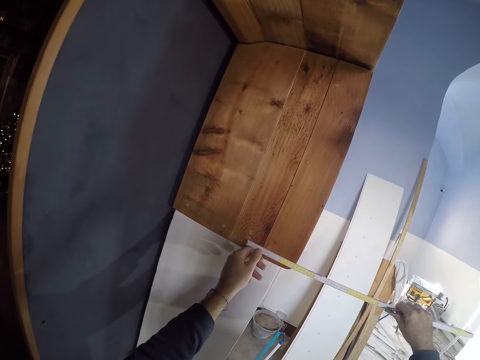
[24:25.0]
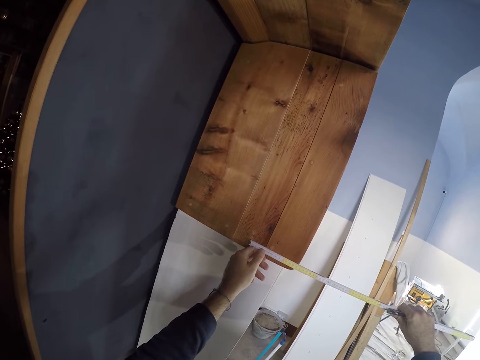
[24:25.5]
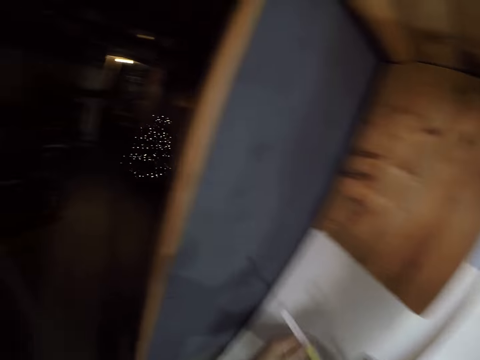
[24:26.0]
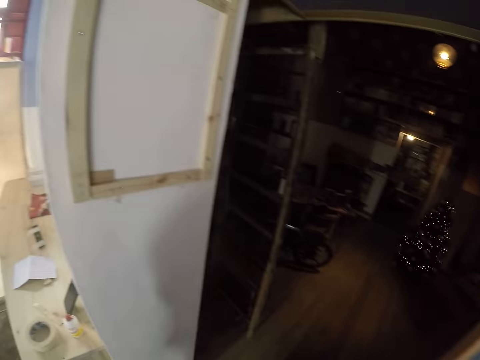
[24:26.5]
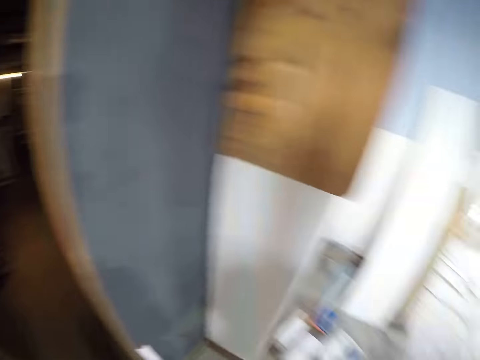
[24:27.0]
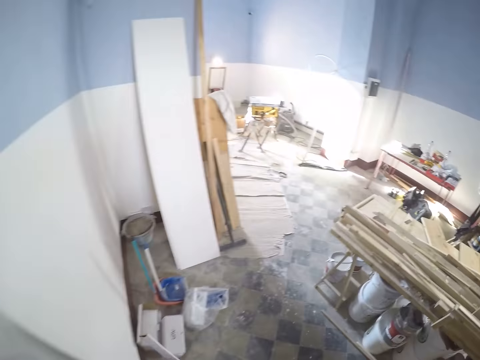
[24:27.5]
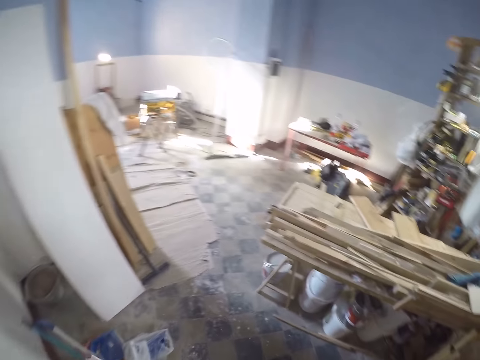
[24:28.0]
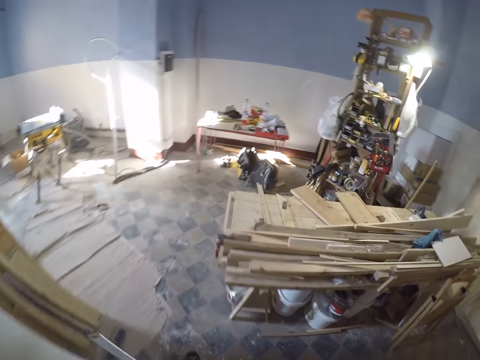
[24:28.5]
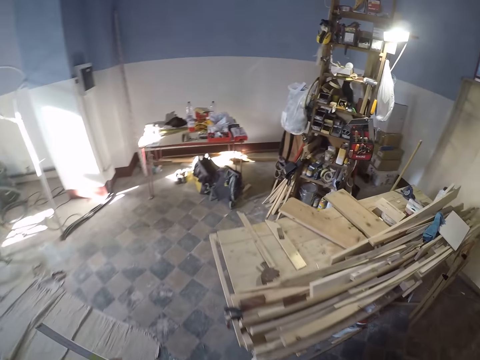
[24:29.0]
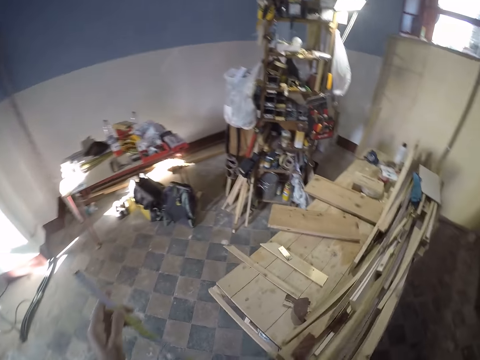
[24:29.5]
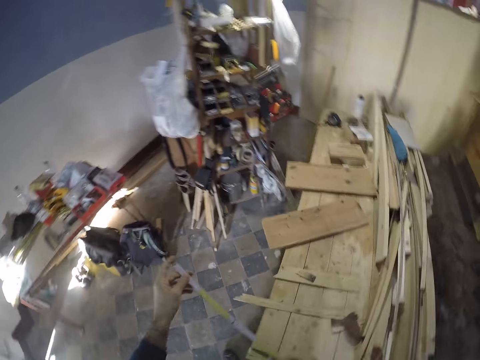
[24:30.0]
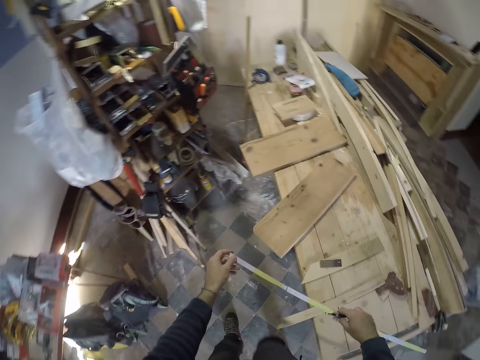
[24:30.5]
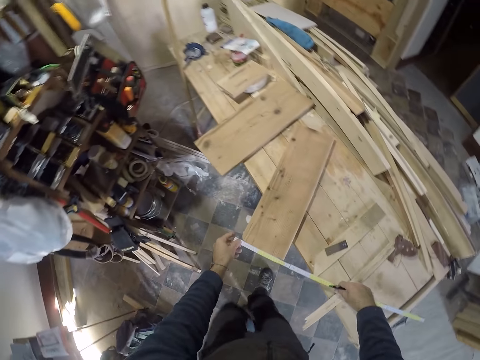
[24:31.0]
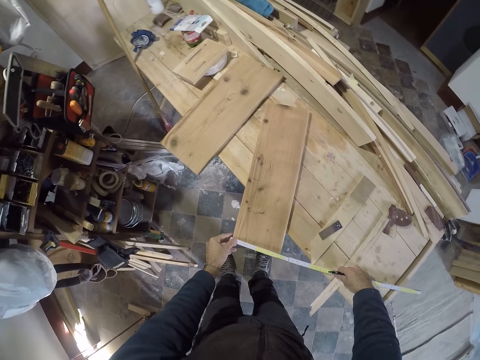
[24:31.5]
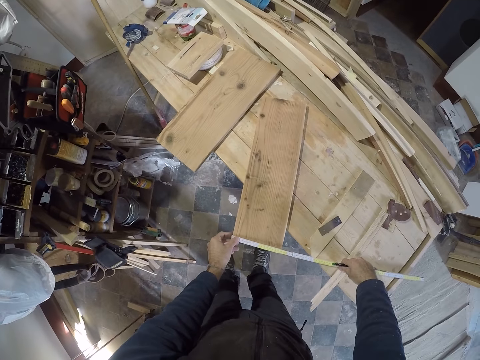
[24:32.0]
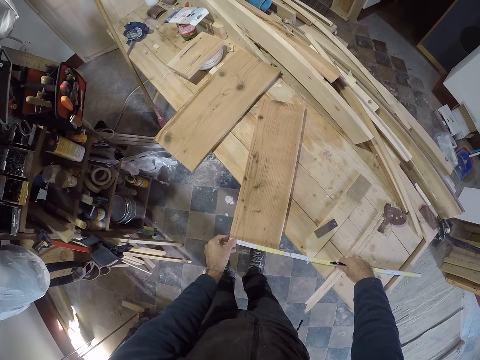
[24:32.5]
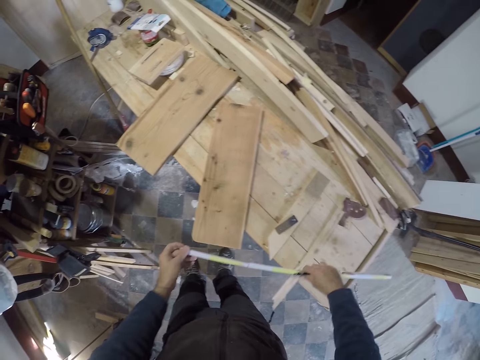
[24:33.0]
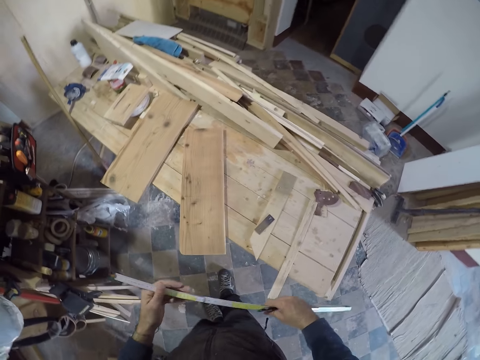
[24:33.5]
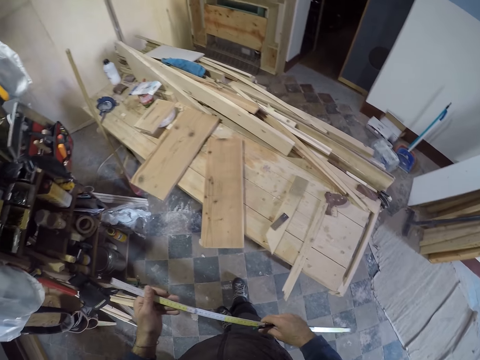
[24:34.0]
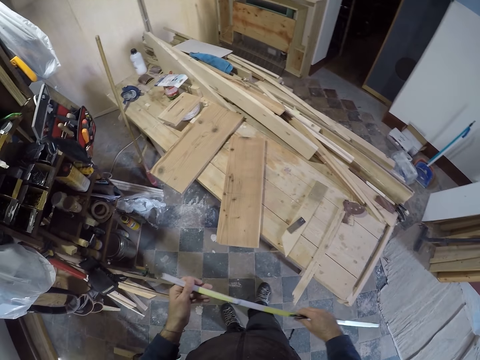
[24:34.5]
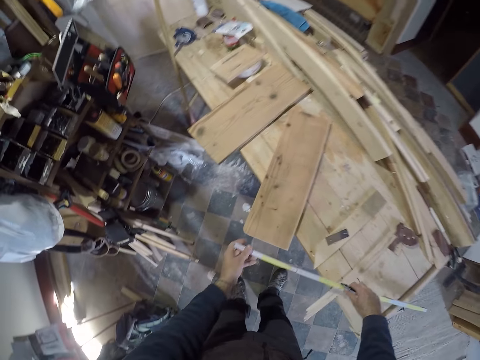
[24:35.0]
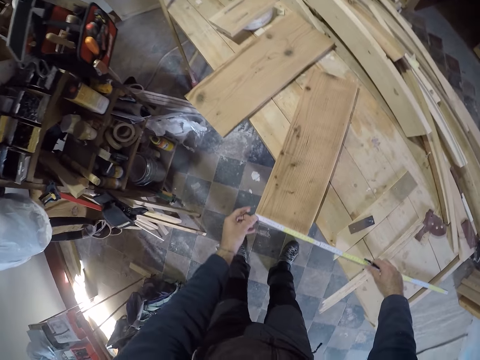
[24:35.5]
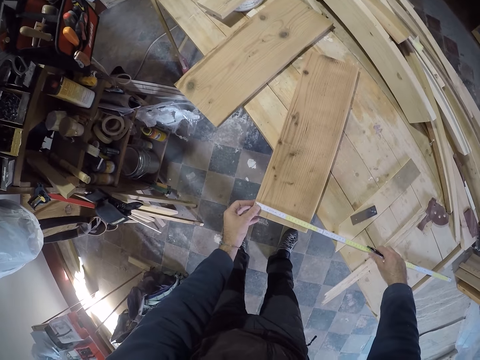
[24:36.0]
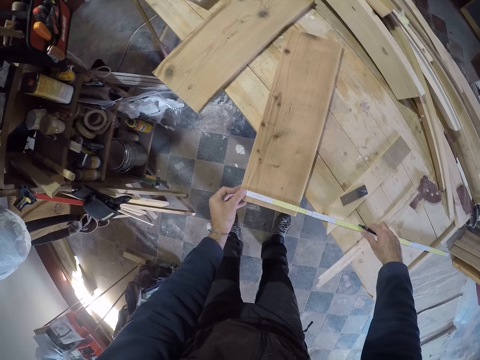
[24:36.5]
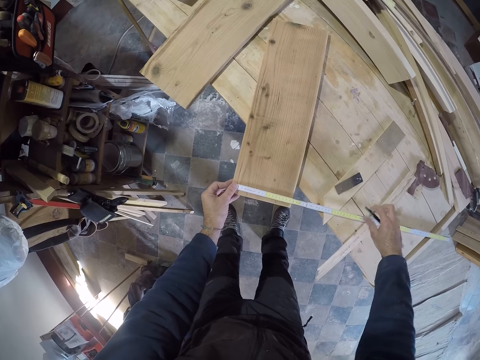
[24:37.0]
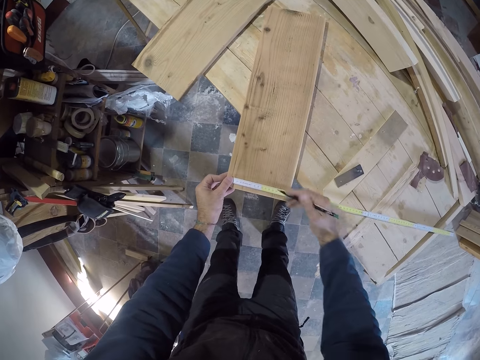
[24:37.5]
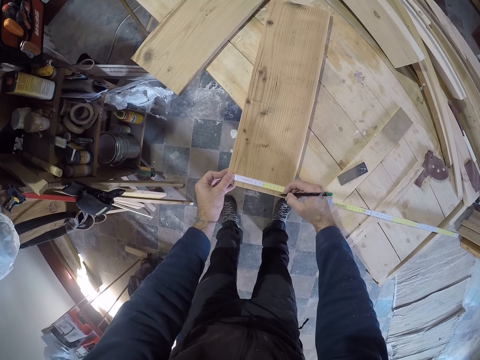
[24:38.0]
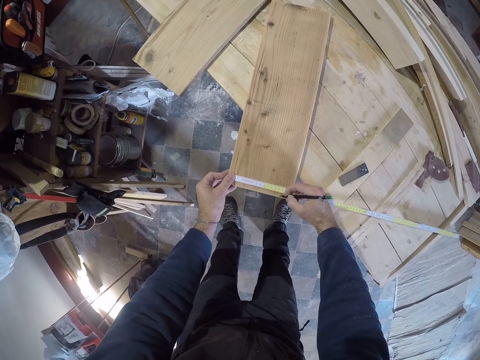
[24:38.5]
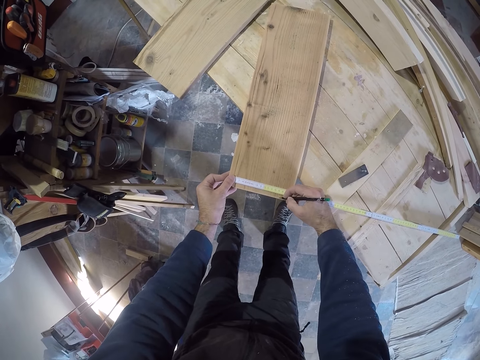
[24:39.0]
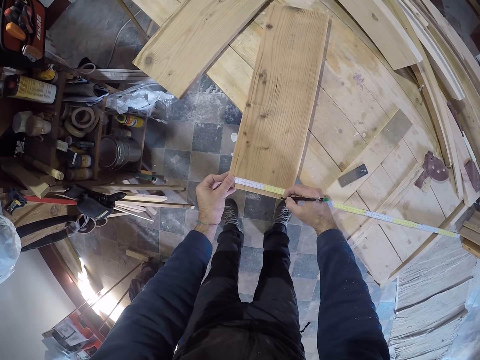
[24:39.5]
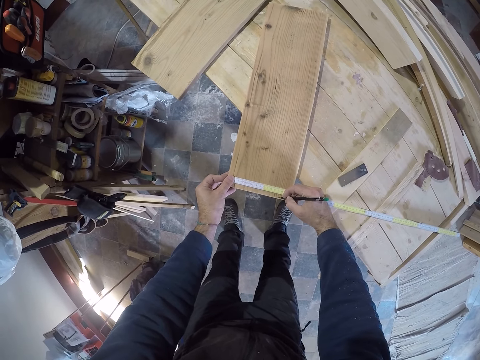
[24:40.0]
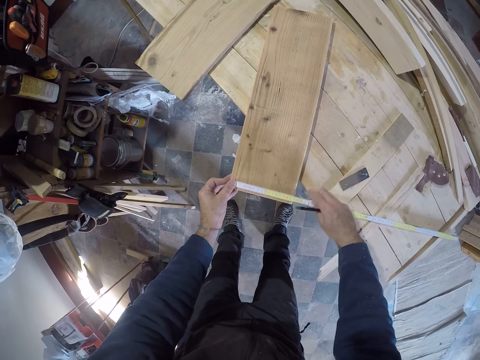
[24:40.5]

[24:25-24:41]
The camera wearer moves around. He measures a plywood on the desk with the measuring rule in his hand. He looks at the plywood. He measures the plywood on the table. He marks the plywood on the desk with the pen in his right hand.

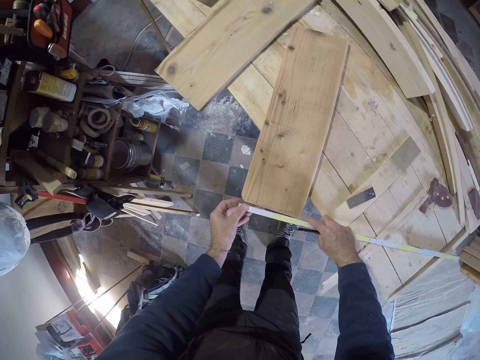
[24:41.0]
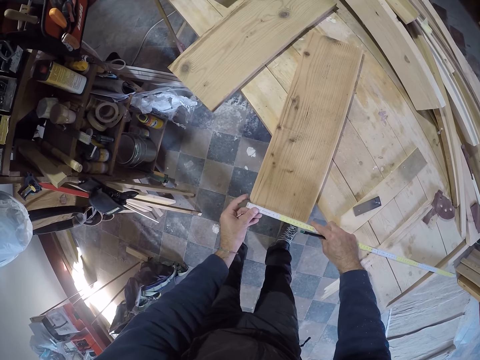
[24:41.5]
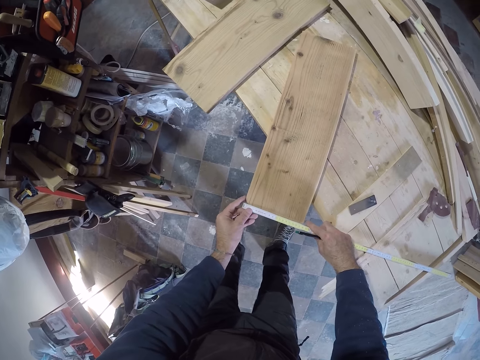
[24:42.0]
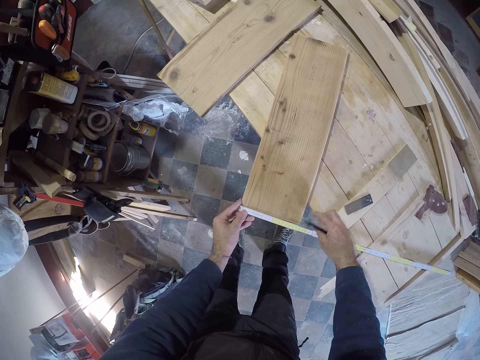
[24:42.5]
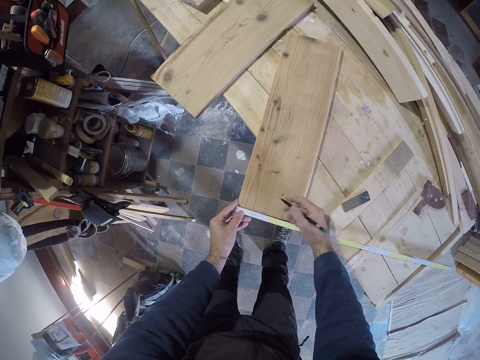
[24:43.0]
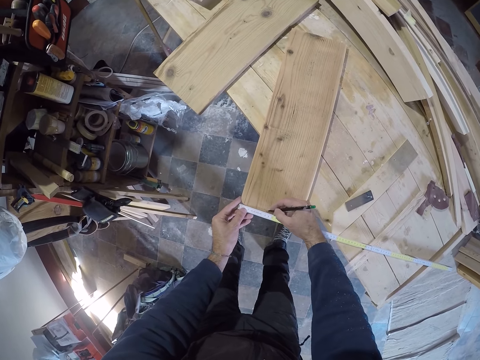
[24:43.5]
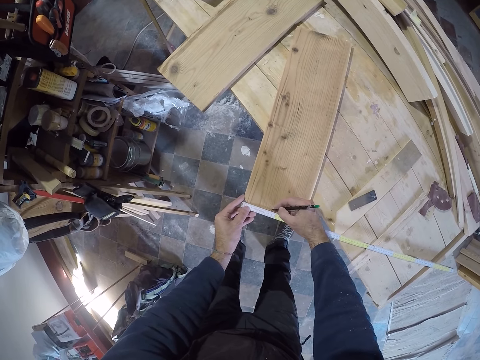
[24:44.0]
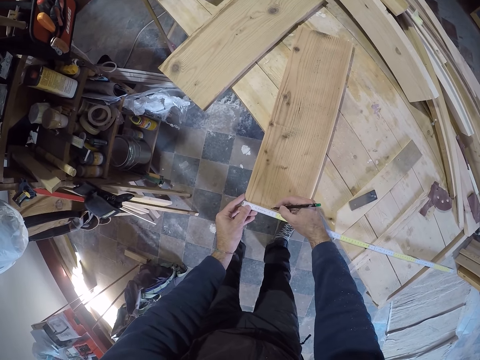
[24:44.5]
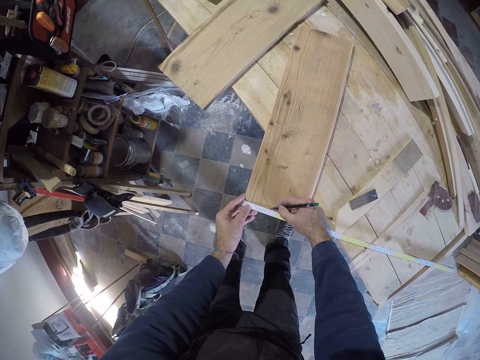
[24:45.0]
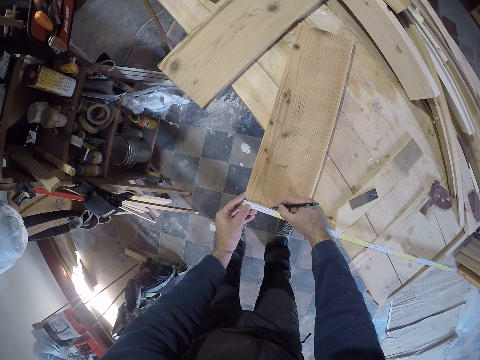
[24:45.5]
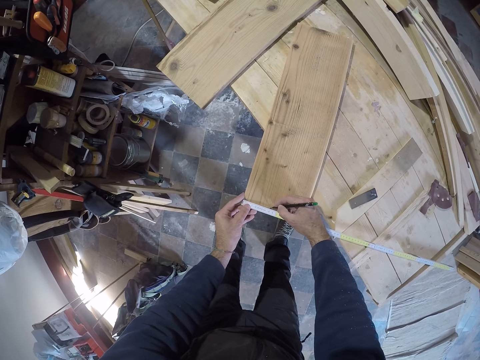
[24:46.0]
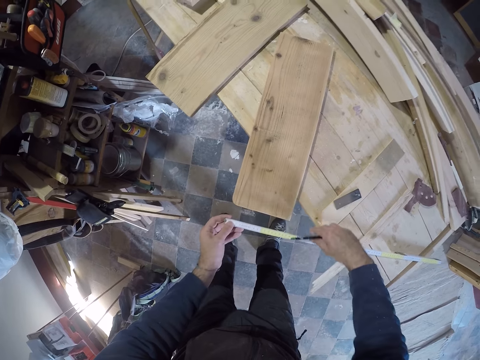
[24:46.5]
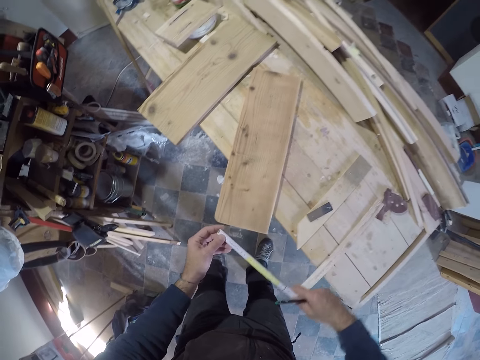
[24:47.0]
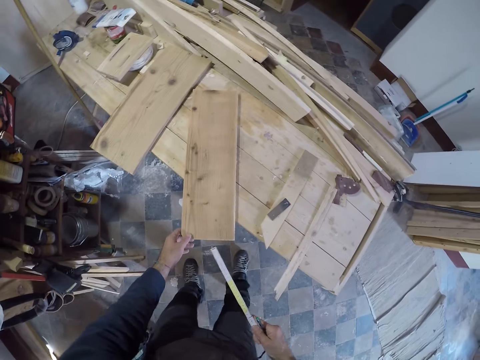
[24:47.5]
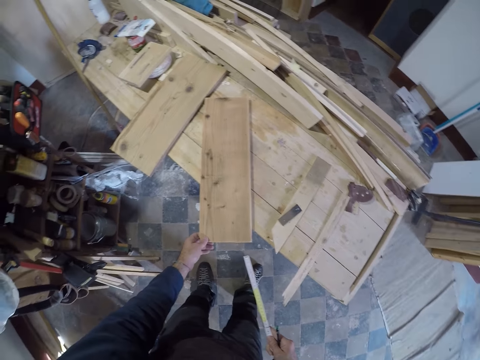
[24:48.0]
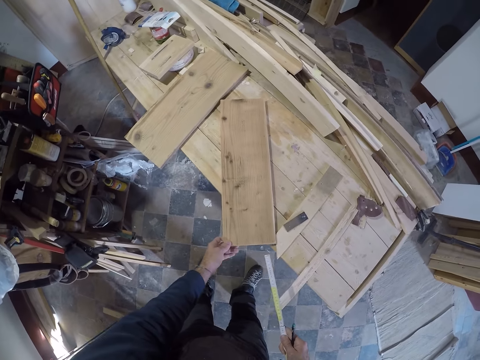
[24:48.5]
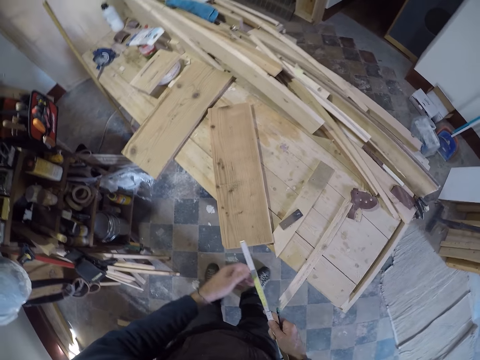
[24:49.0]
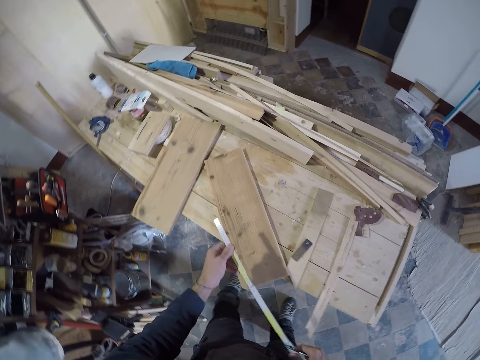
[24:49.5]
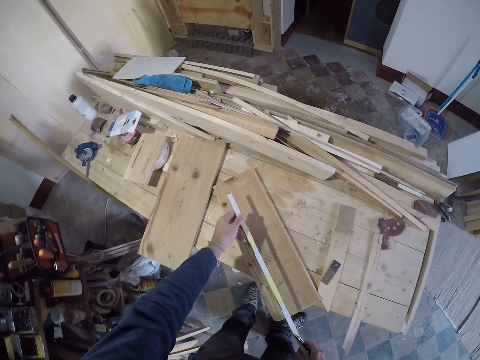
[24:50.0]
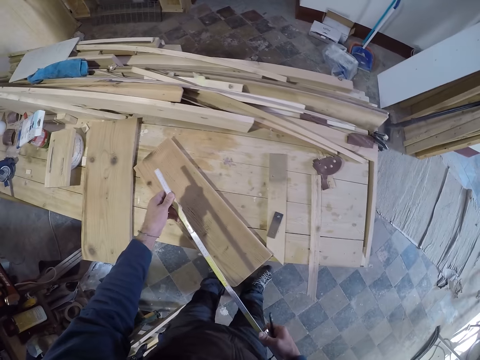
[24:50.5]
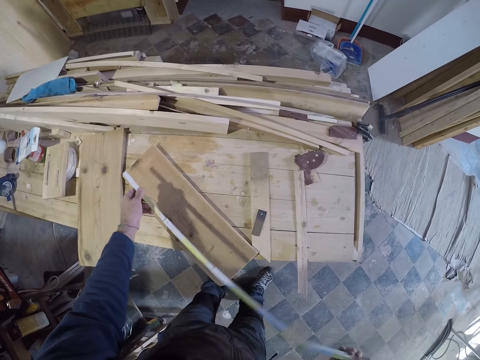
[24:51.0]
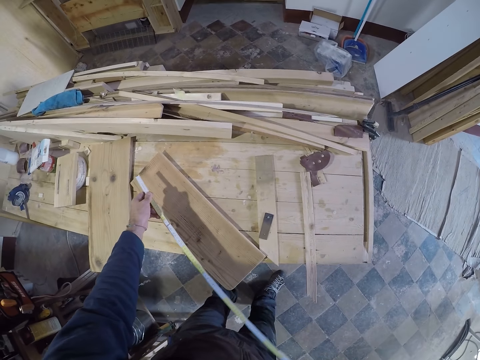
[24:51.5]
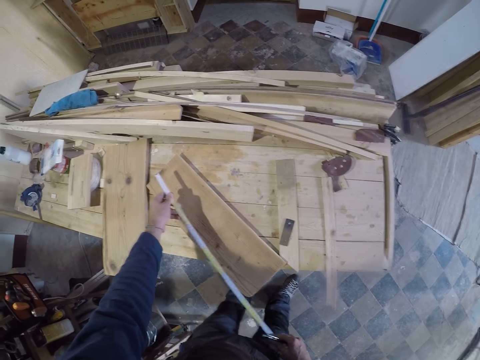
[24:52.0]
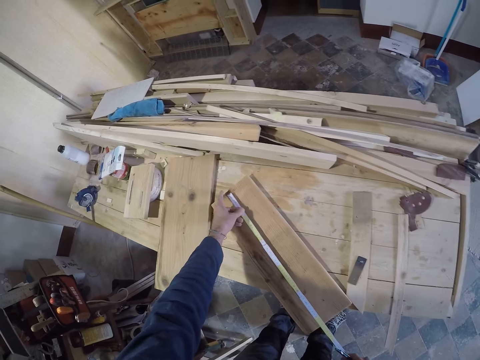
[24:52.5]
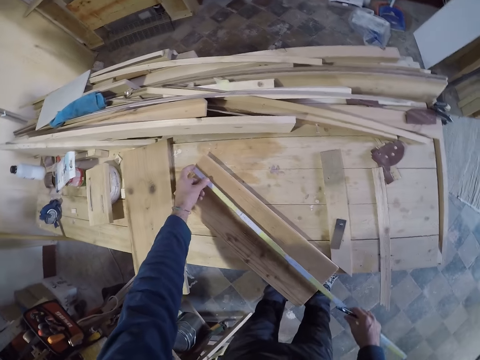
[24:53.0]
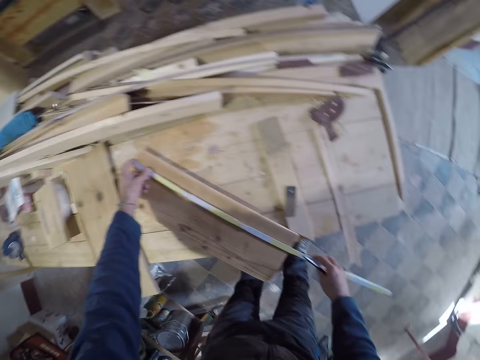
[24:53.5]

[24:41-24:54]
The camera wearer measures some wood on the table and puts a mark on the wood. He adjusts the wood on the desk with his left hand. He looks at the wood. He measures the wood on the desk with the measuring rule in his hand. He straightens the tape measure.
